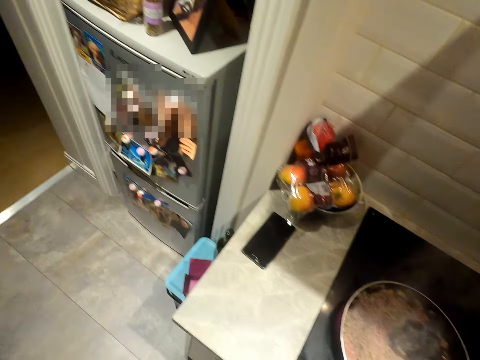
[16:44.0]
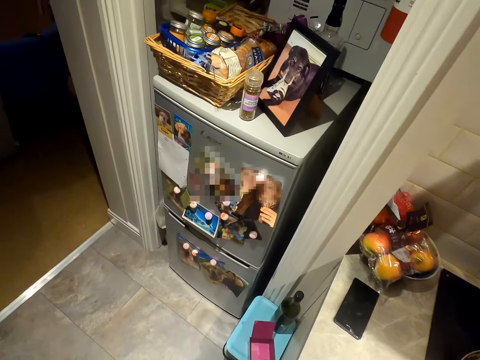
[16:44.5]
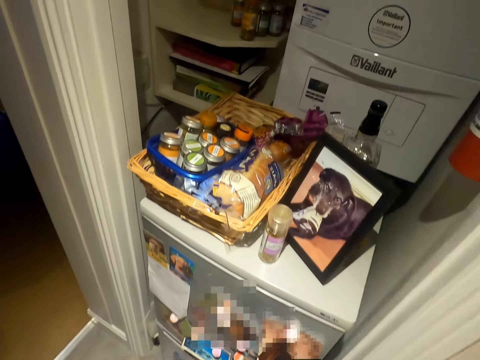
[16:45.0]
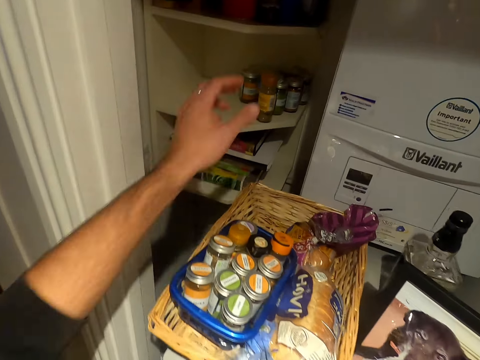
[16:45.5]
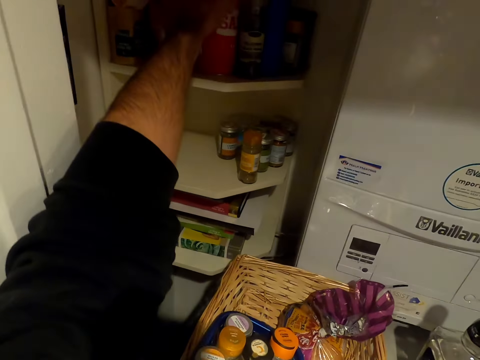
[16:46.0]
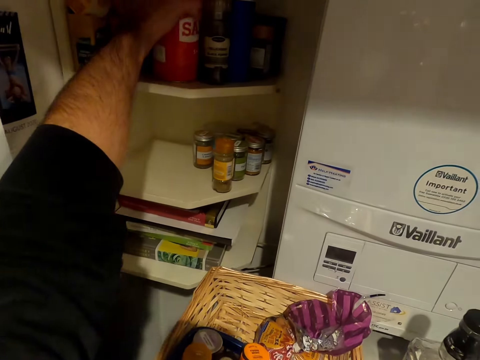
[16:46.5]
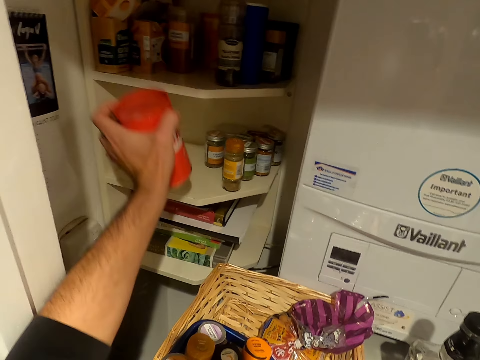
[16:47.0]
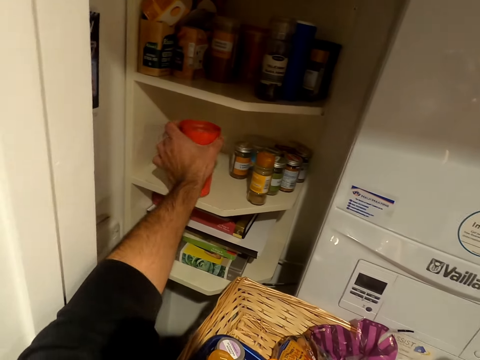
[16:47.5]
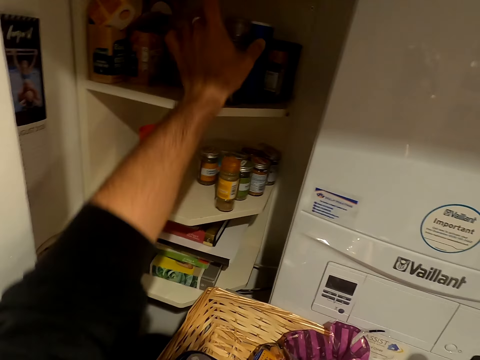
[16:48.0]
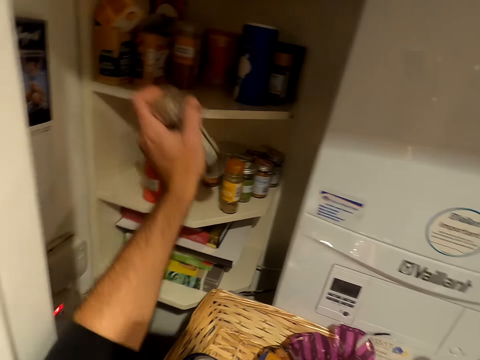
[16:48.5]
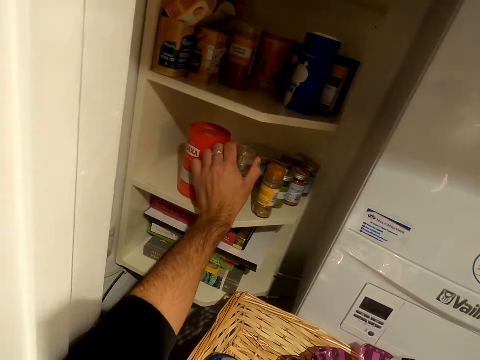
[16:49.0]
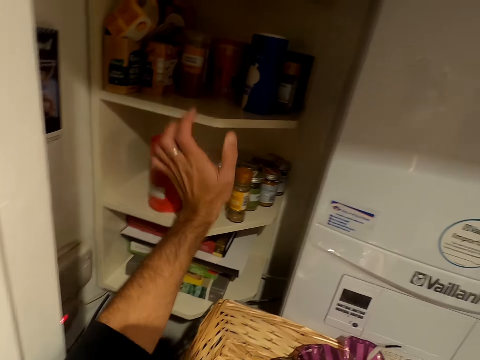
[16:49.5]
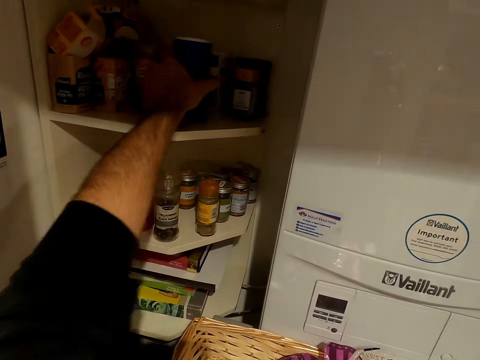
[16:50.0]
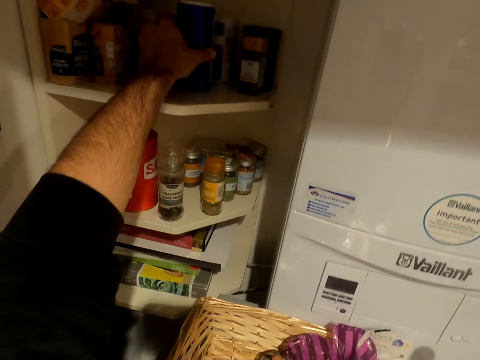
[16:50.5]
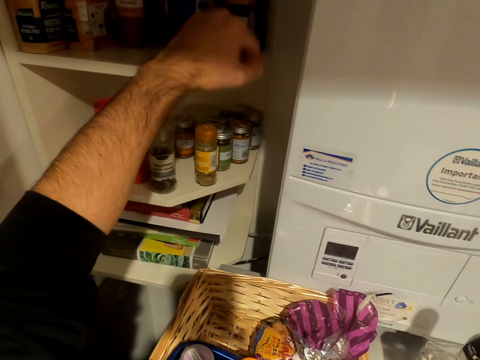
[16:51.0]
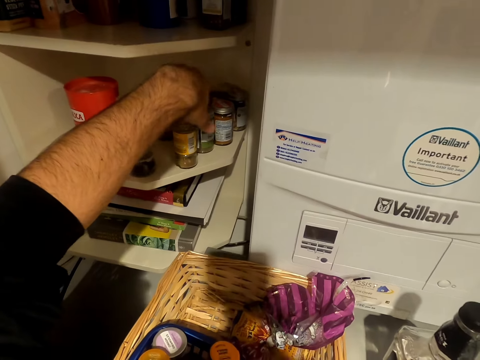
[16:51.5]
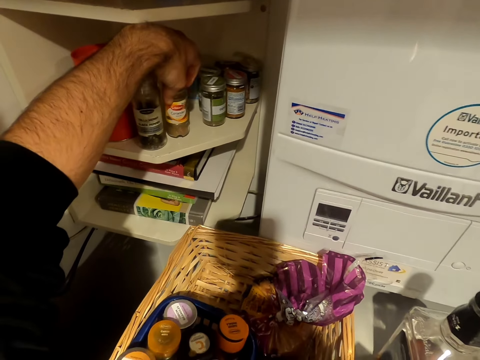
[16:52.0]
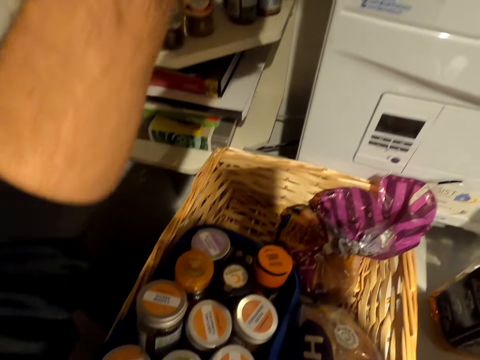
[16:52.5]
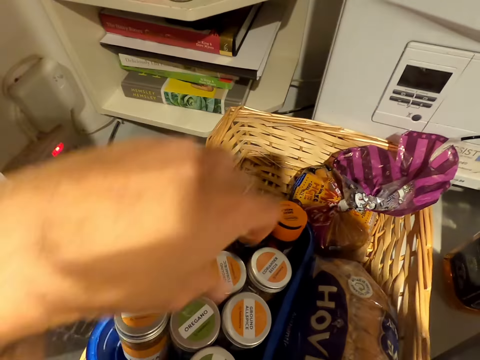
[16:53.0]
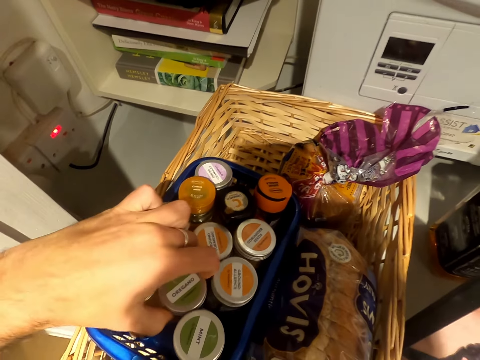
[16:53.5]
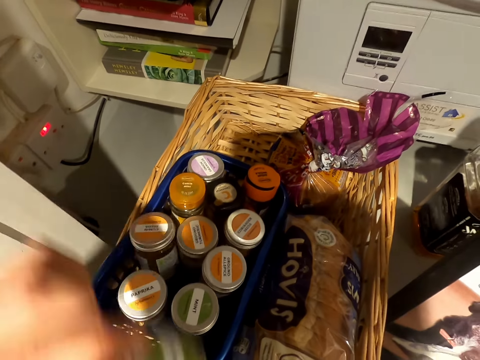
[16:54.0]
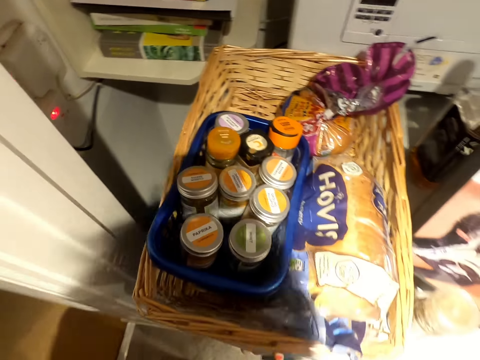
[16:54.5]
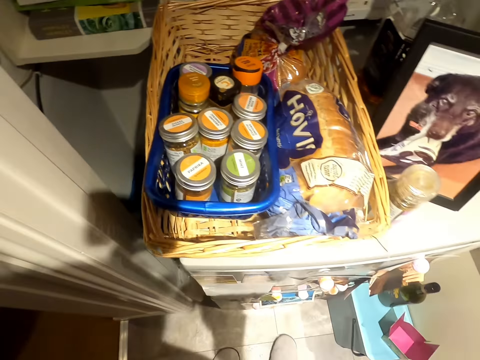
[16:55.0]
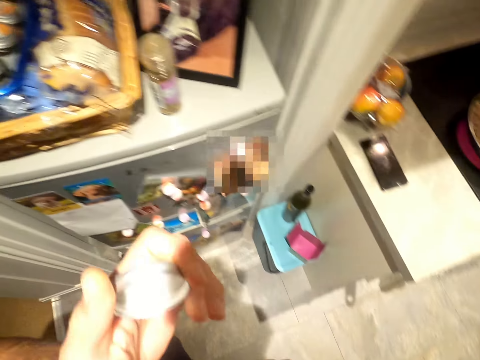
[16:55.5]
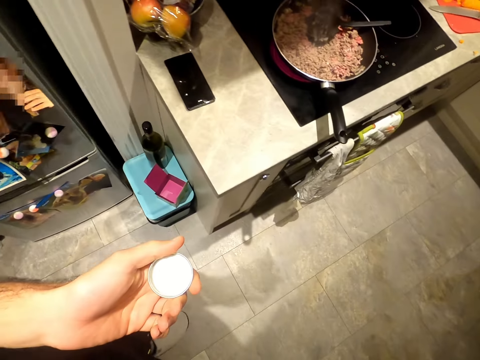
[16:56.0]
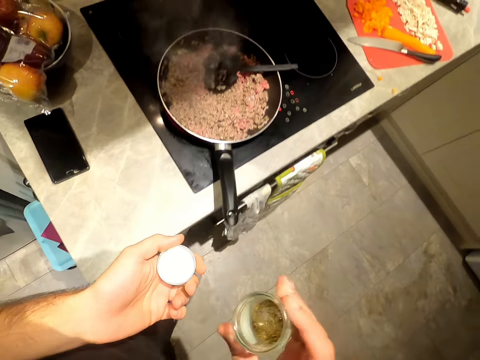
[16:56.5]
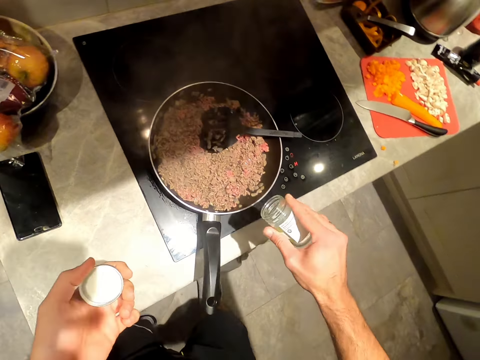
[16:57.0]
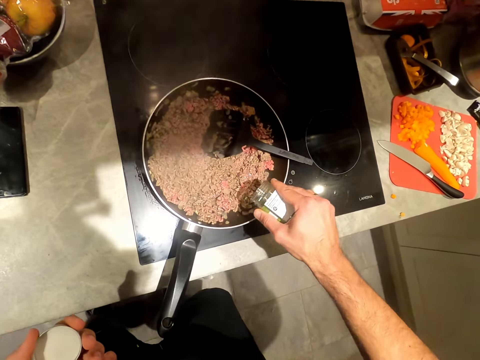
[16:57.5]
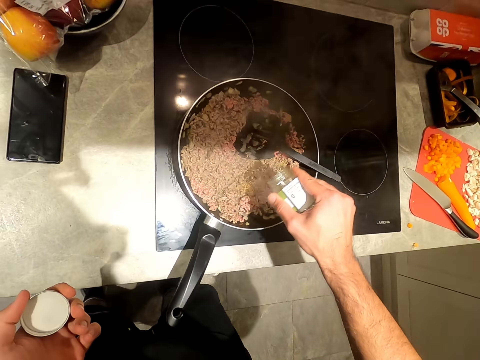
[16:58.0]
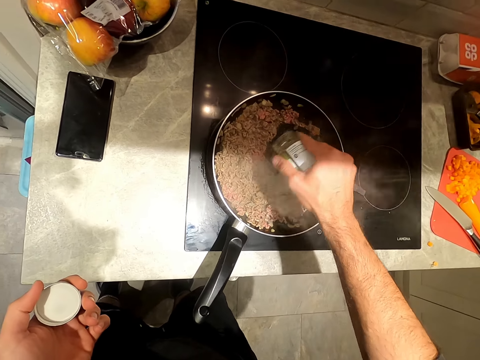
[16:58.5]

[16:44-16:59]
The camera wearer picks up a tin from a shelf with his left hand. He drops the tin on the shelf with his left hand. He picks up a glass jar from the shelf with his left hand. He drops the glass jar on the shelf with his left hand. He adjusts a container on the shelf with his left hand. He adjusts the glass jar on the shelf with his left hand. He picks up a glass jar from a basket with his left hand. He opens the glass jar with his left hand. He sprinkles some substances from the glass jar in his right hand into the fry pan.

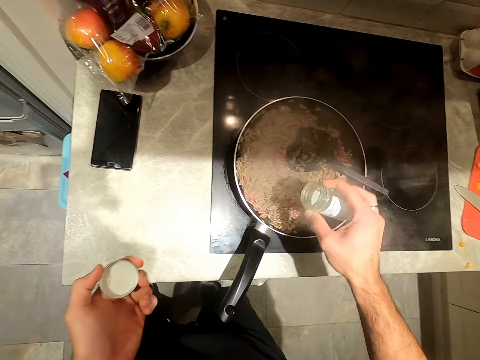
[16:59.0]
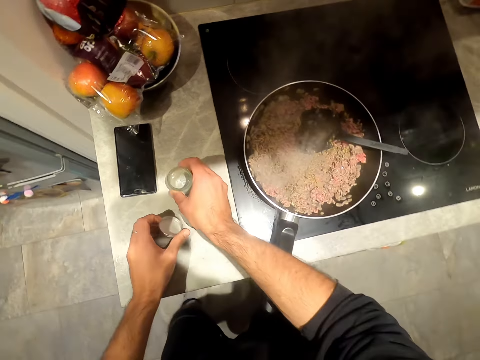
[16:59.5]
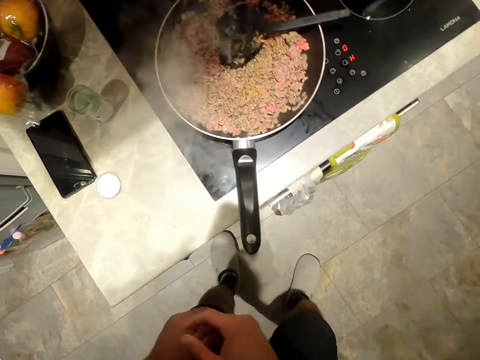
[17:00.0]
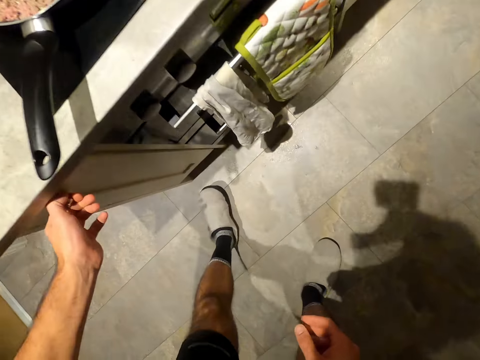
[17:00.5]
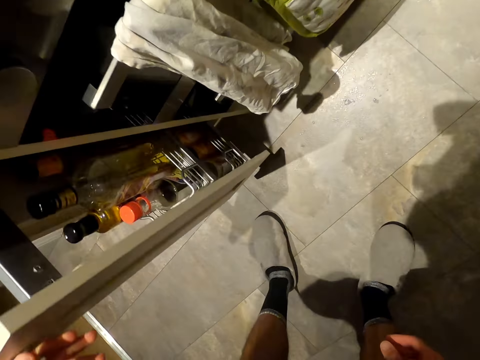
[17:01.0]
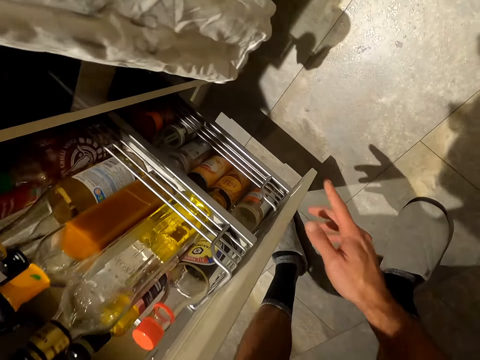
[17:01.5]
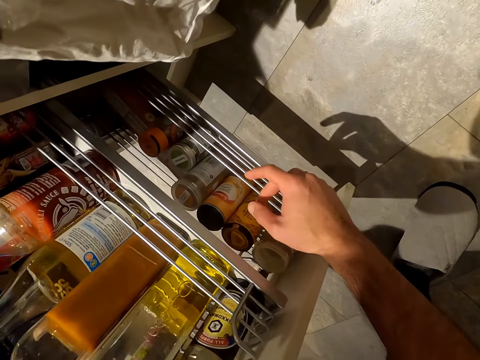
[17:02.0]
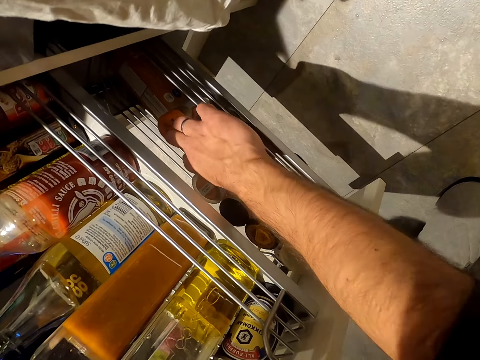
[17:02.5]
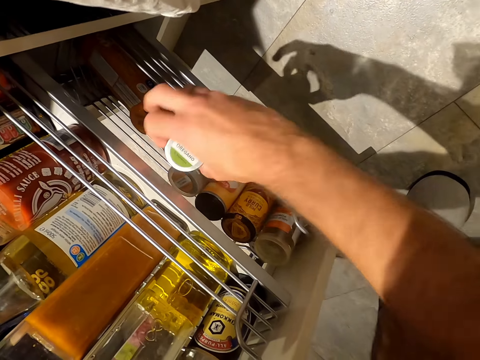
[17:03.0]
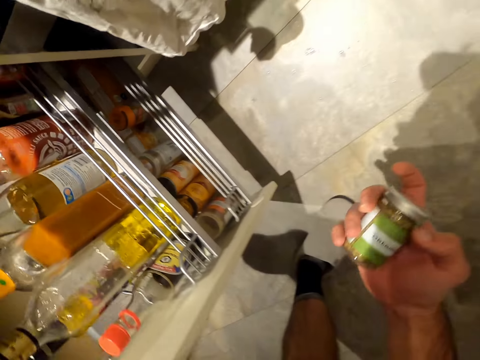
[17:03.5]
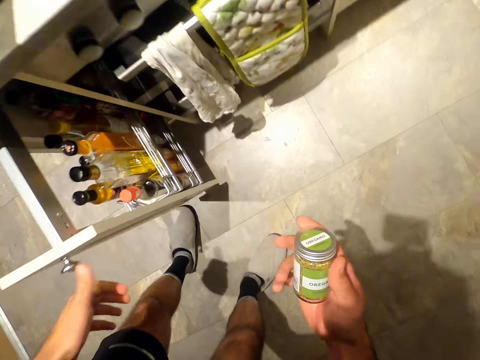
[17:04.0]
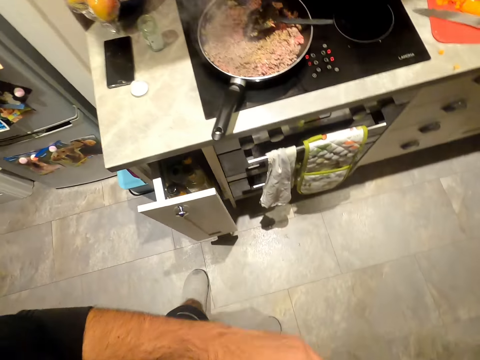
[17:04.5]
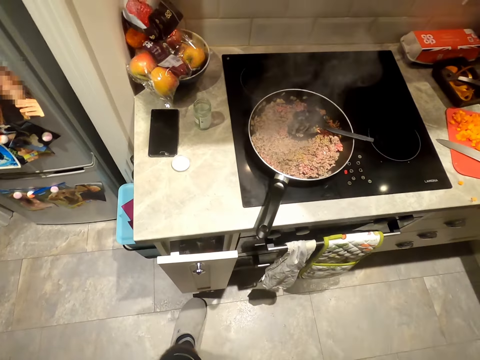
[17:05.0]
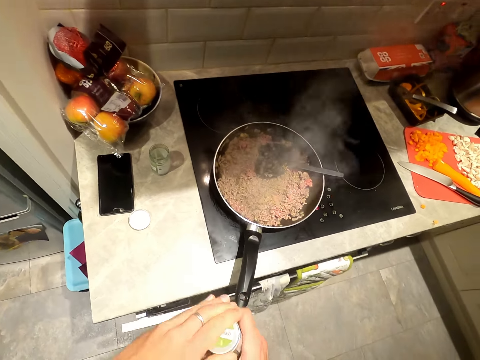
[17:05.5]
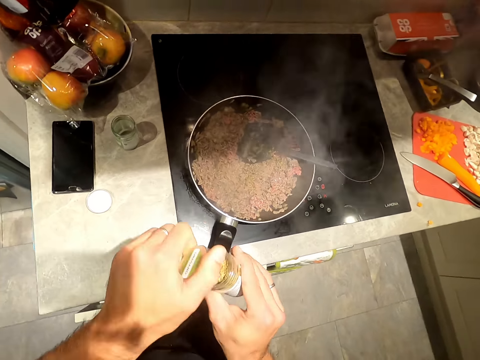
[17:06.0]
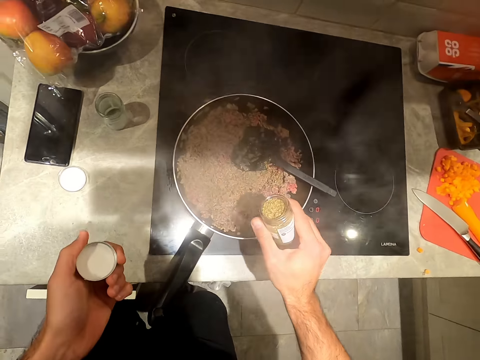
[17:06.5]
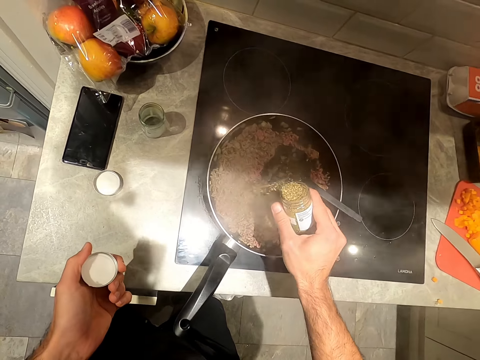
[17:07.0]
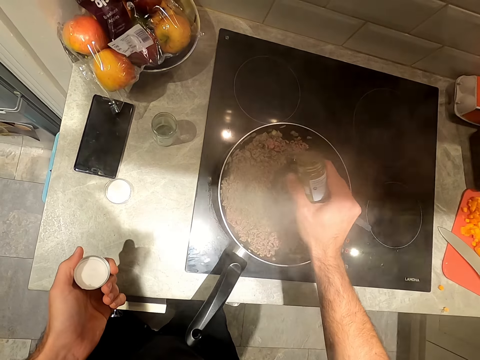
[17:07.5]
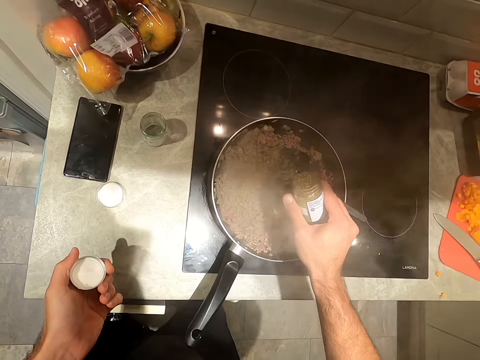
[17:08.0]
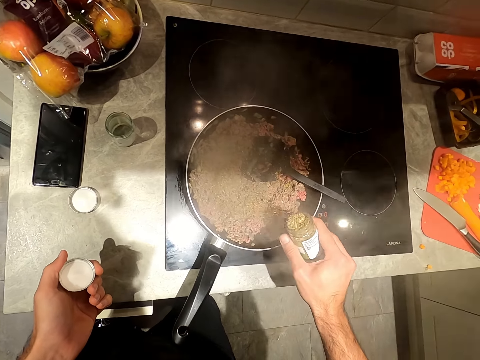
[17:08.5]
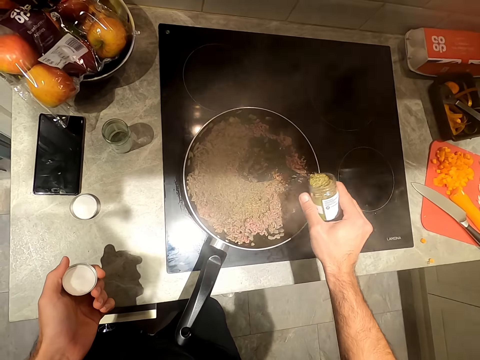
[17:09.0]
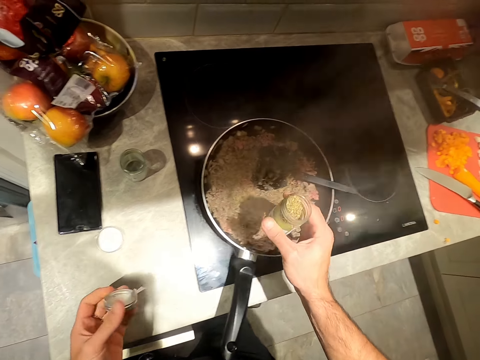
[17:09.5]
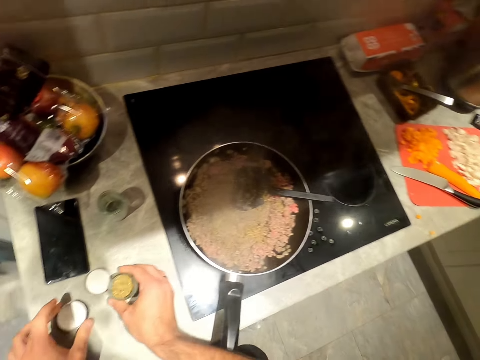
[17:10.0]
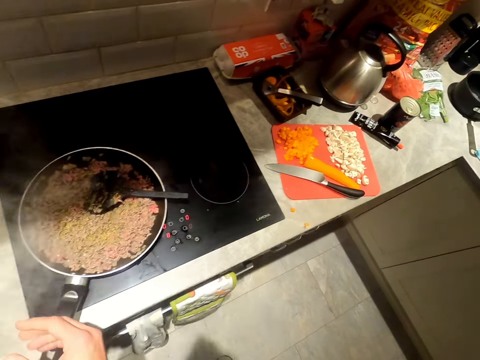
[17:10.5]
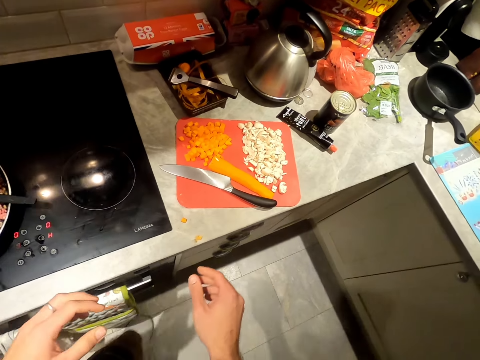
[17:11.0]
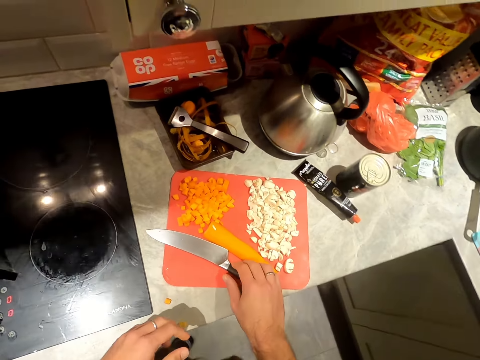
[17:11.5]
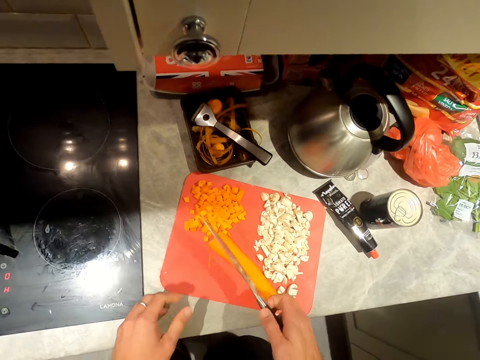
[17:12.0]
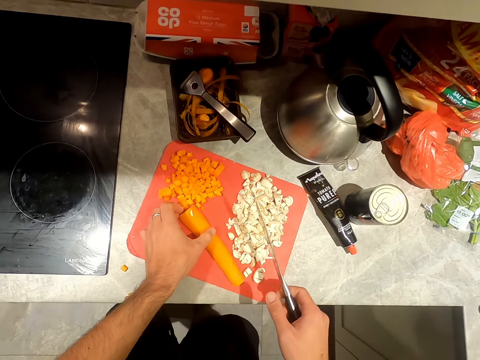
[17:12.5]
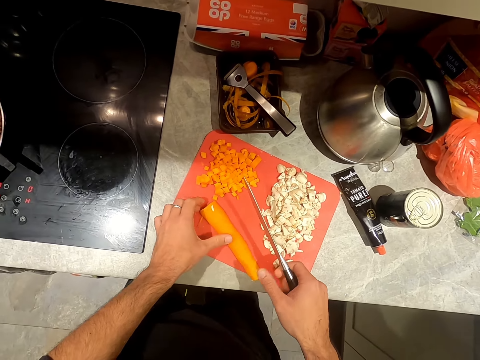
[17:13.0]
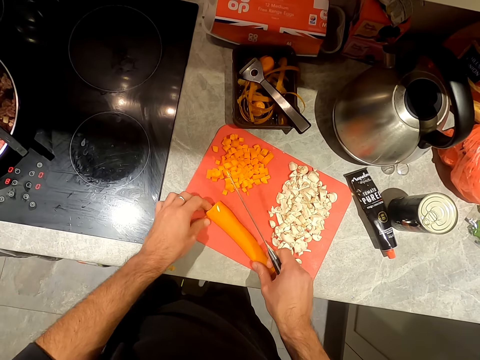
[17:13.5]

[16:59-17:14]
The camera wearer drops the glass jar on the kitchen counter top with his right hand. He opens a cabinet with his left hand. He picks up a glass jar from the cabinet with his right hand. He opens the glass jar with his left hand. He sprinkles some substances from the glass jar in his right hand into the fry pan. He drops the glass jar on the kitchen counter top with his right hand. He picks up the knife from the chopping board with his right hand.
